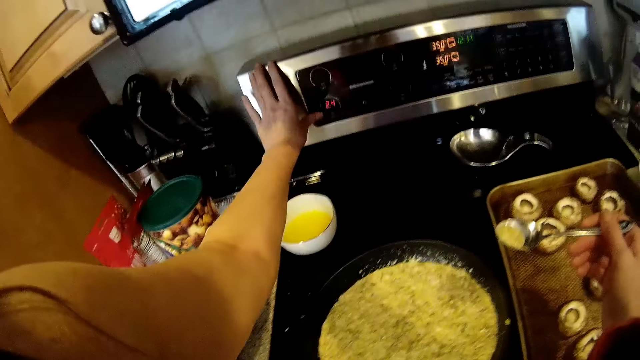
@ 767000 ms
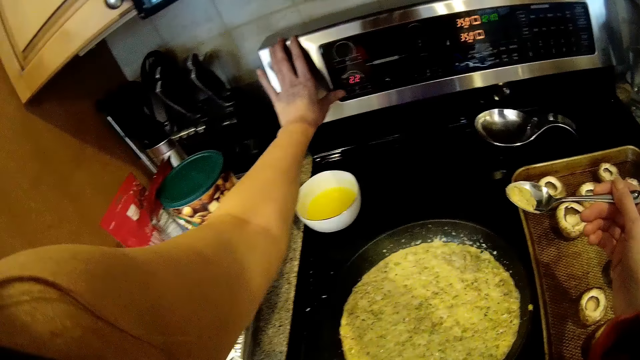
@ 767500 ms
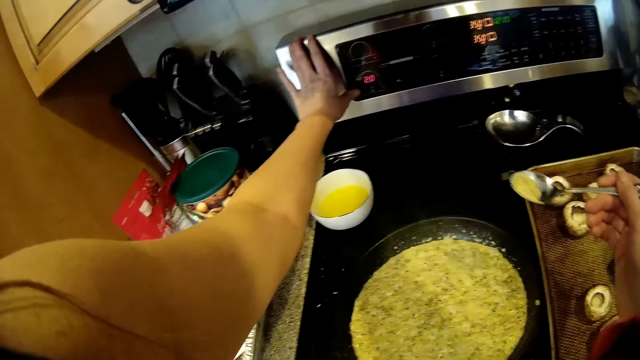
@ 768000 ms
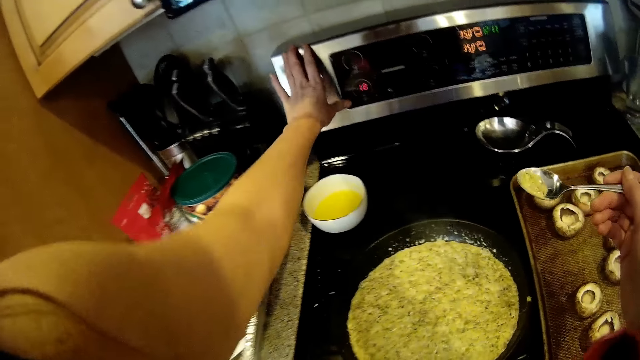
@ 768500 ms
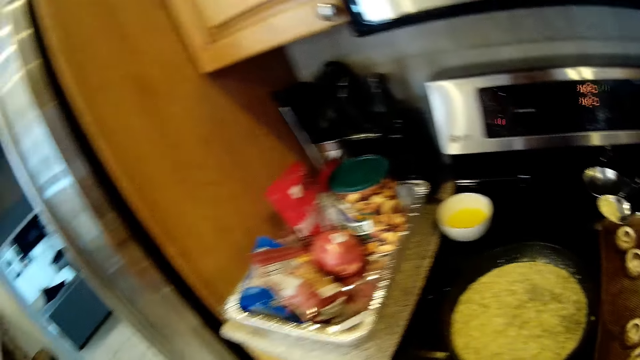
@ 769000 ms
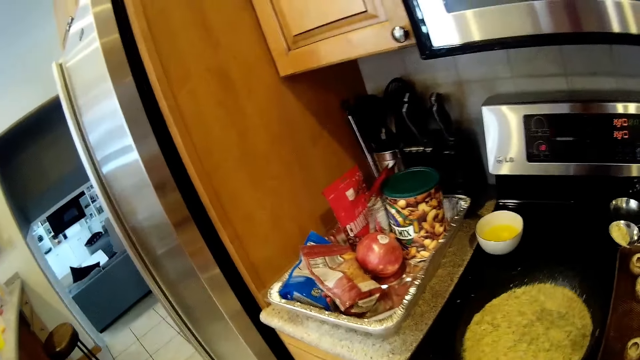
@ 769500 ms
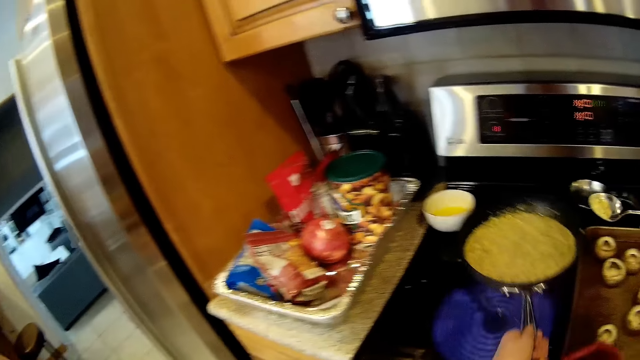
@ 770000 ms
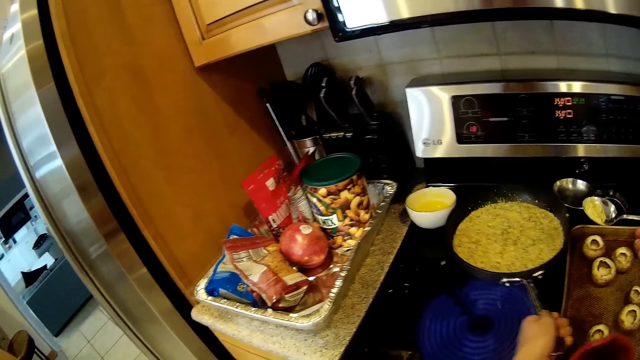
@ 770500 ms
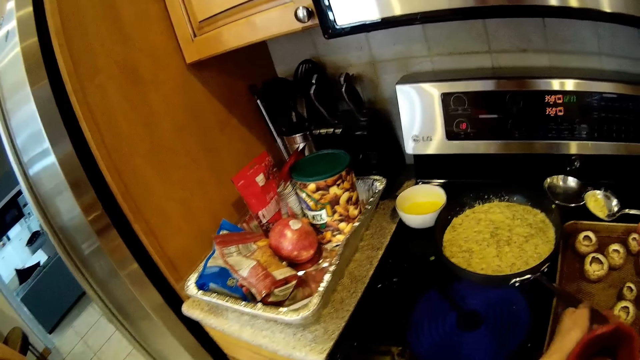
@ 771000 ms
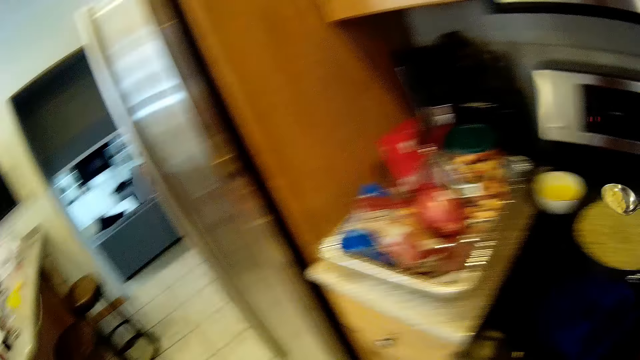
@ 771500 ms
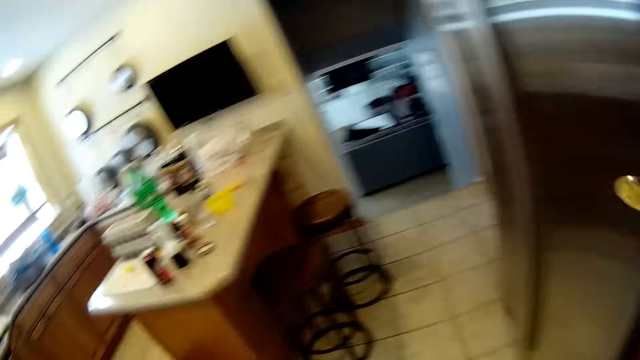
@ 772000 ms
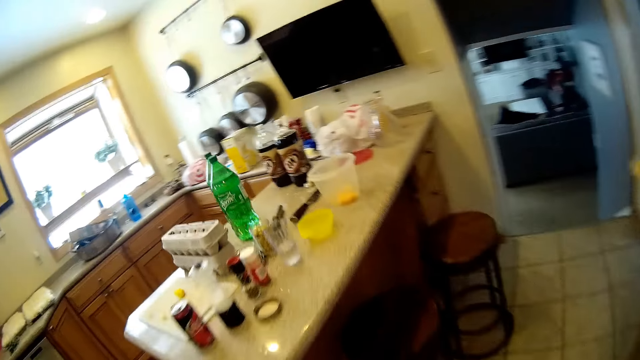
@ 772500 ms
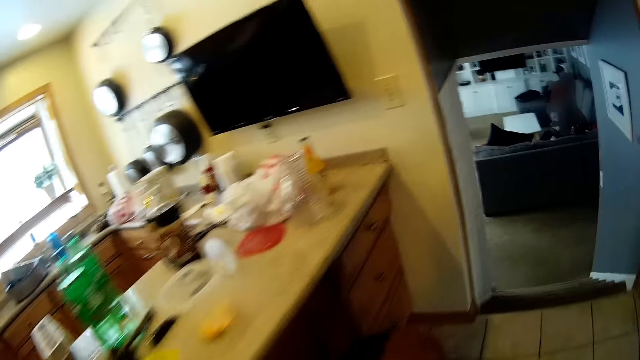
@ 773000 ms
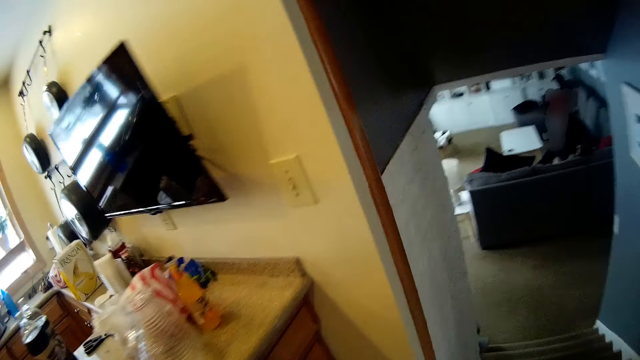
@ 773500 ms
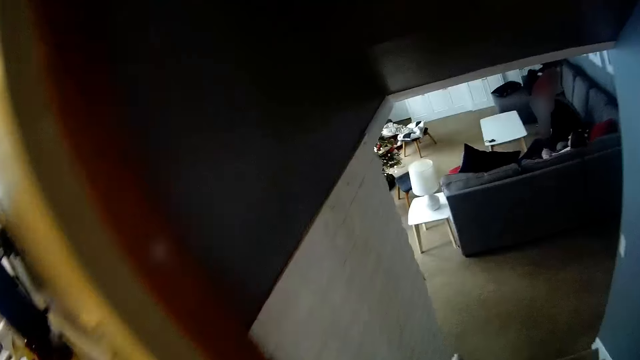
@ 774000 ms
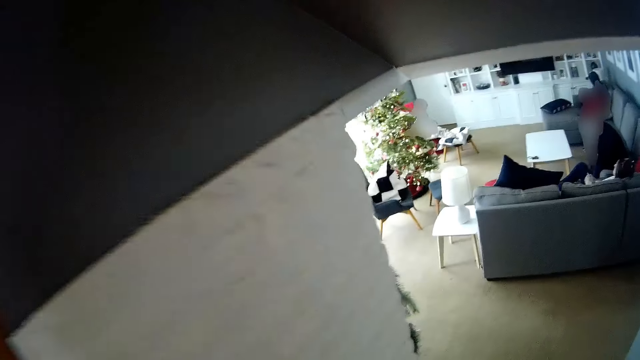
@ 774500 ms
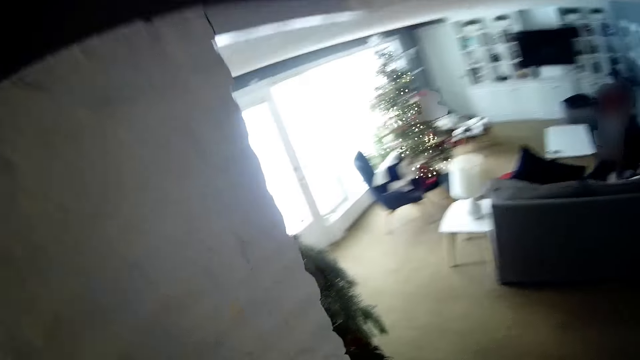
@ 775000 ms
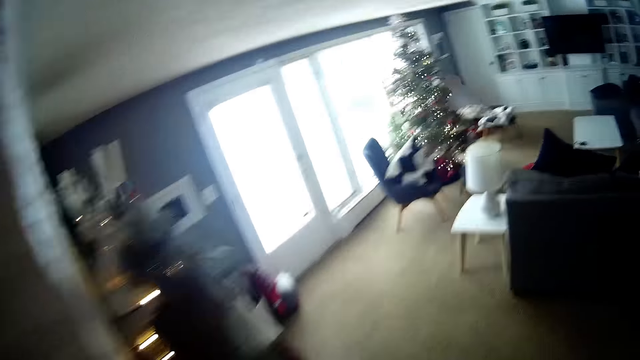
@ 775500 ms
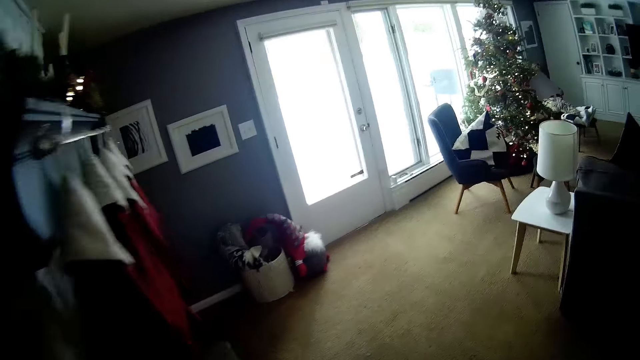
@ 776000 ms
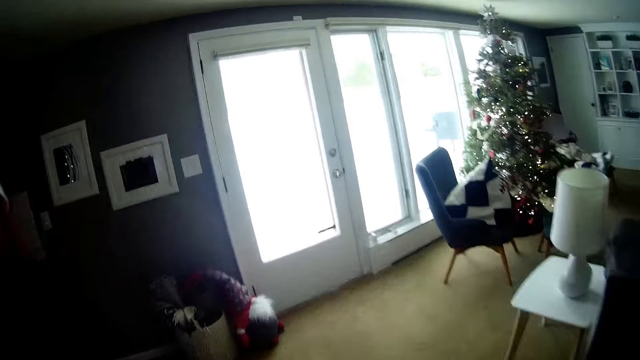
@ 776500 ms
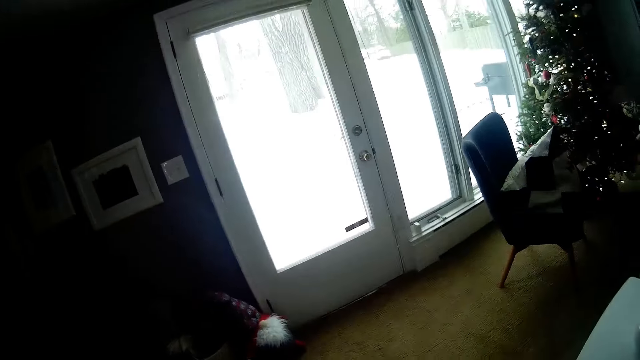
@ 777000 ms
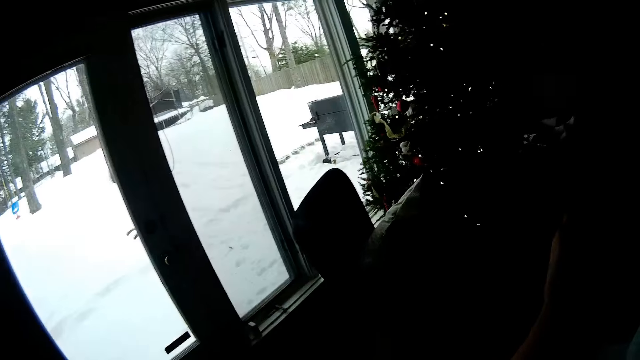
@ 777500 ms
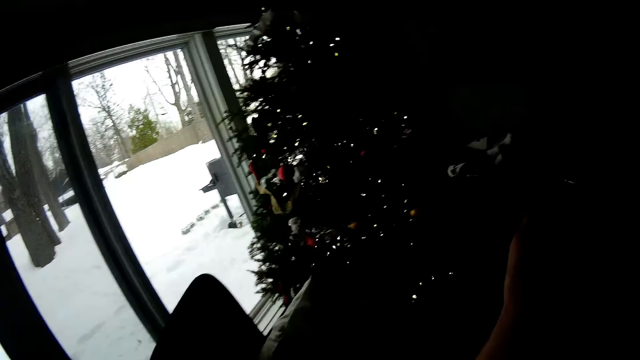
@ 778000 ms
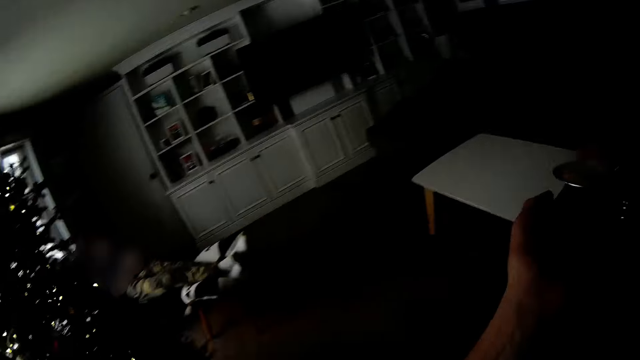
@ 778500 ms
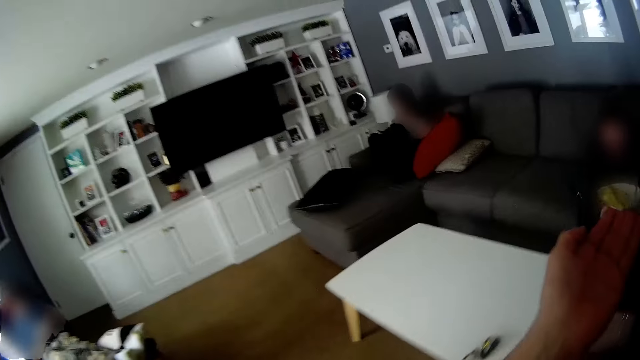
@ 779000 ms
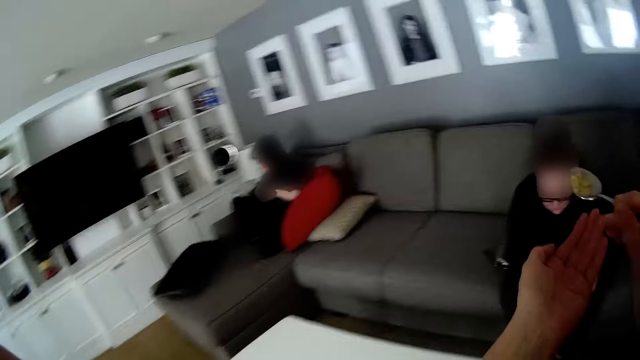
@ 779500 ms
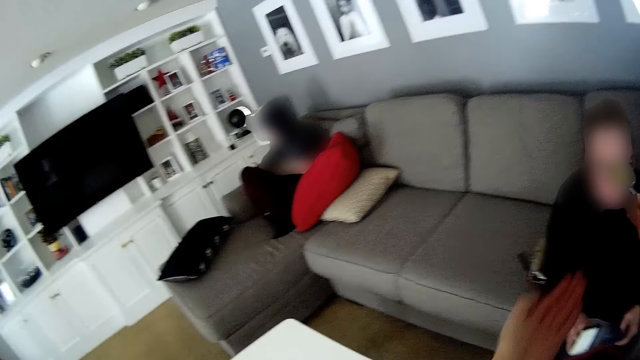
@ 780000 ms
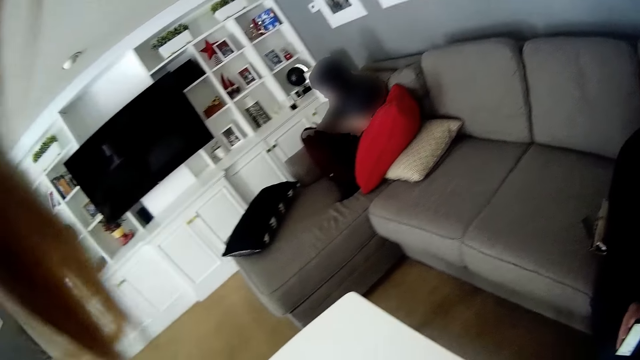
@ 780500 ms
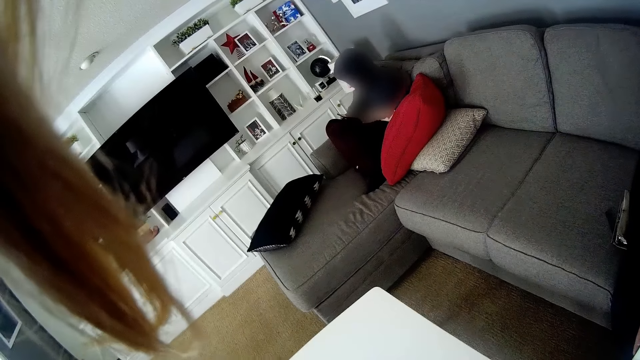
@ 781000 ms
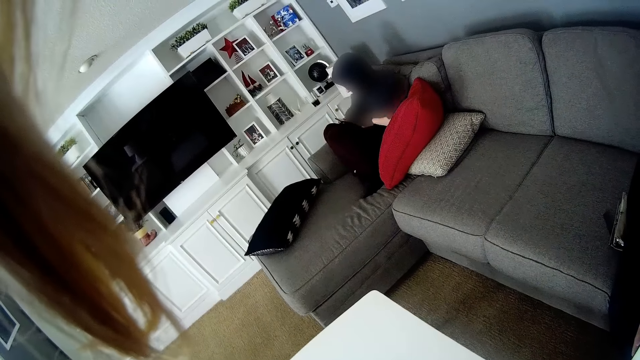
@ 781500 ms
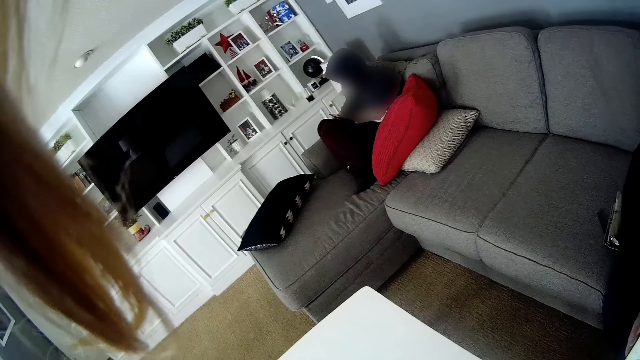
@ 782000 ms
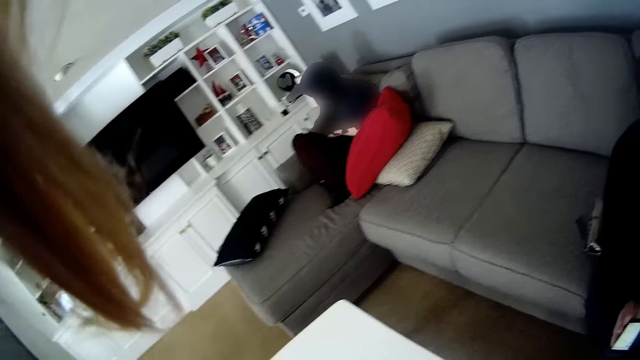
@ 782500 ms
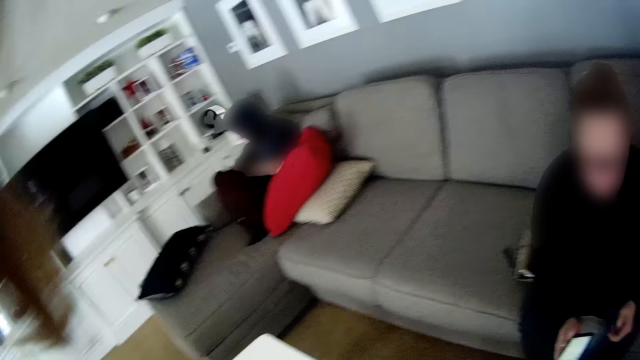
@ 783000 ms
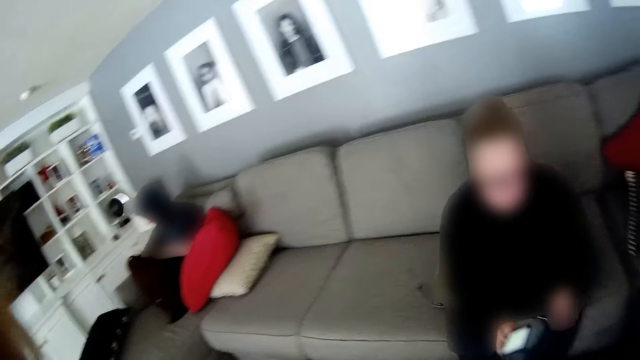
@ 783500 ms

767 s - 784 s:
The camera wearer operates the gas cooker with her left hand. She shakes the pan. She adjusts the frypan on the gas cooker. She carries food on the spoon. She walks towards the stairs. She walks down the stairs. She walks in the kitchen. She walks into the sitting room. She walks towards a woman. She gives the woman the spoon in her hand.

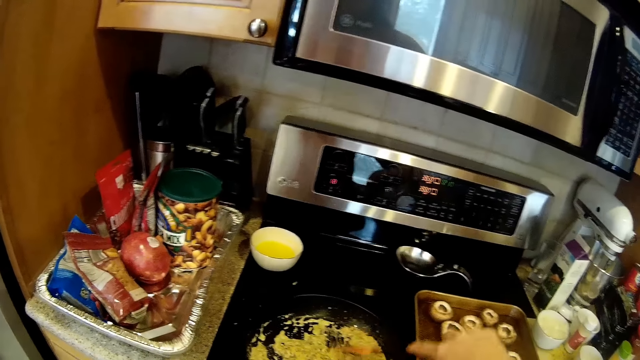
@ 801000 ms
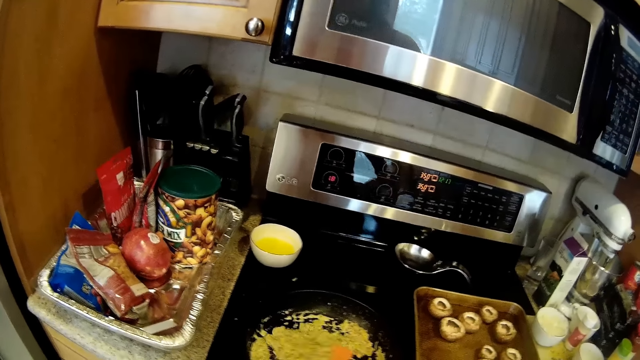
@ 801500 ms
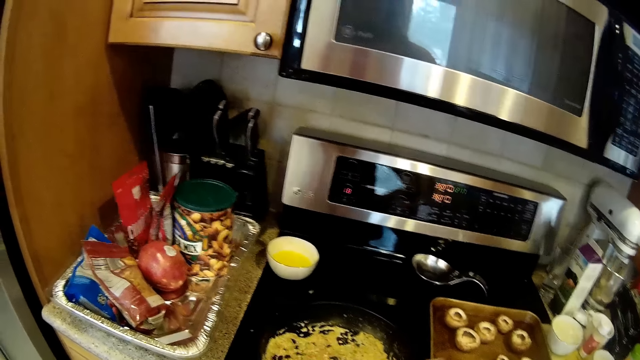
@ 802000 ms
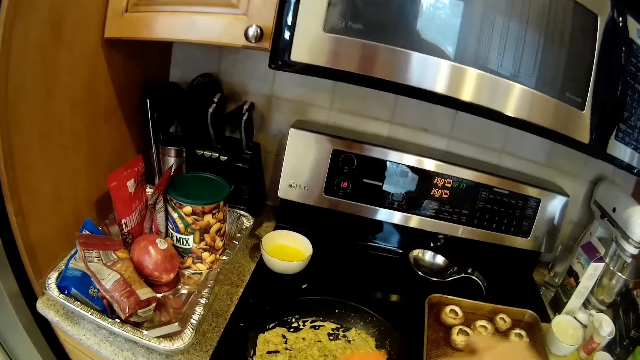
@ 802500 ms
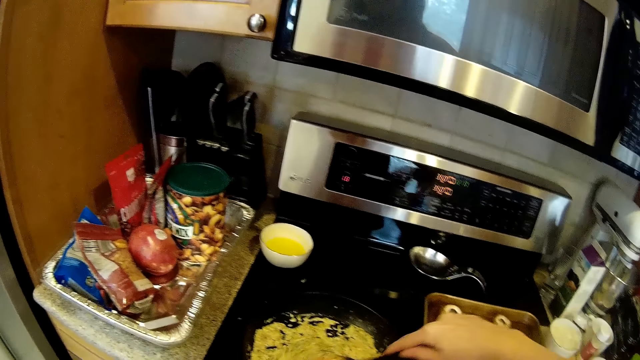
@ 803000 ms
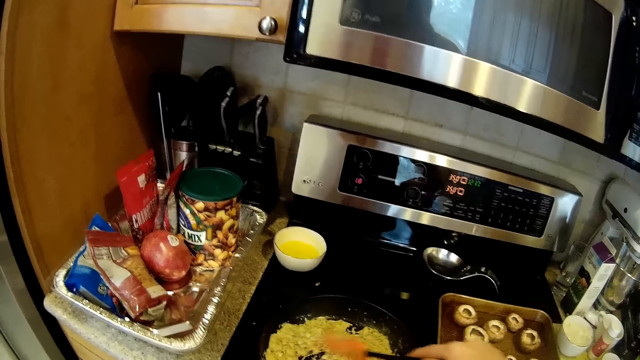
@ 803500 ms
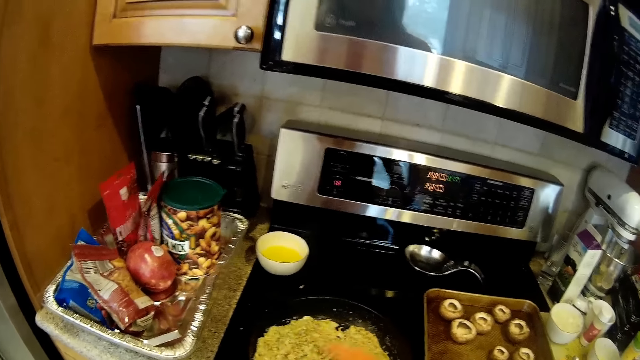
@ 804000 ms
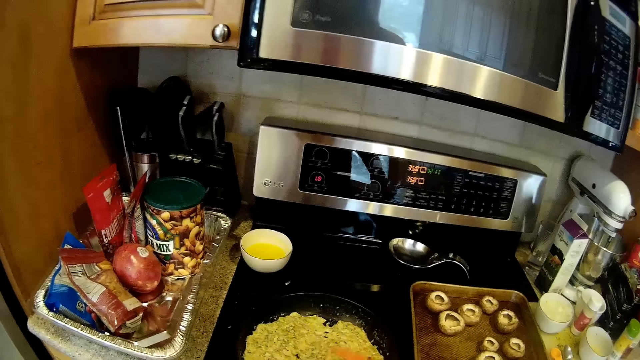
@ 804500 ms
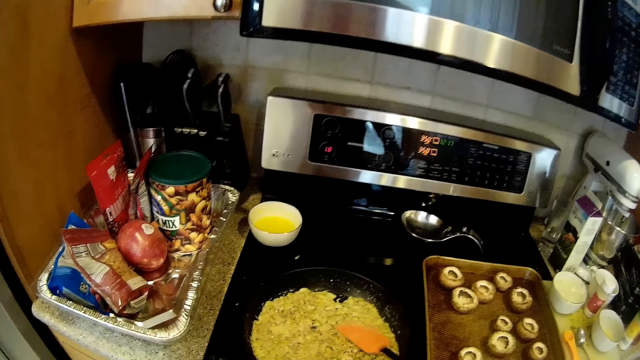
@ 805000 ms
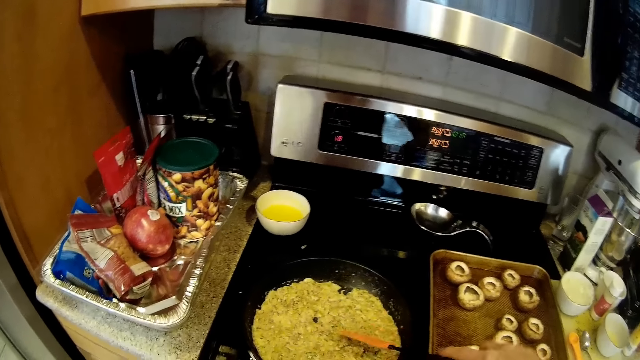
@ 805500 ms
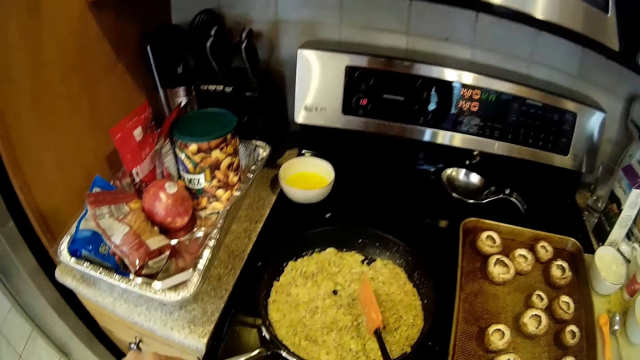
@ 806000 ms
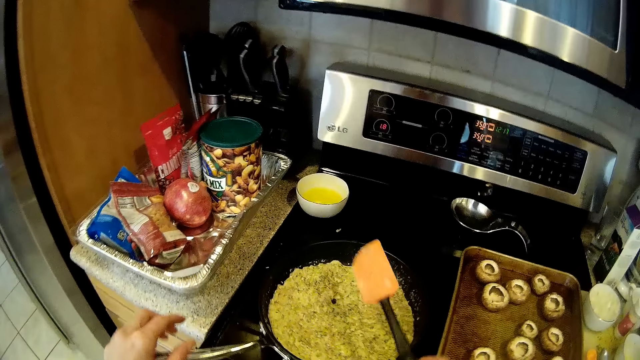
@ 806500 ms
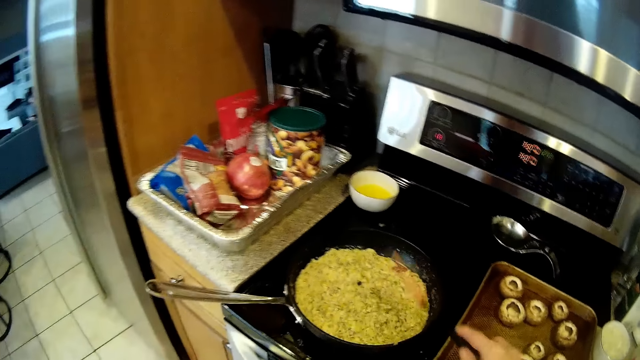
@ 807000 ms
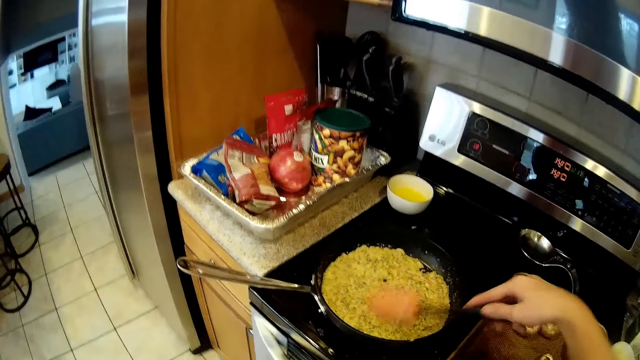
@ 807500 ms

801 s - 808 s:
The camera wearer stirs food in the pan with a spatula.
